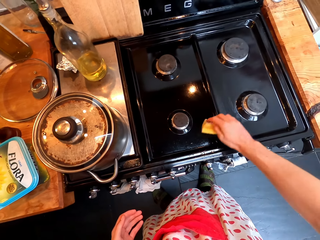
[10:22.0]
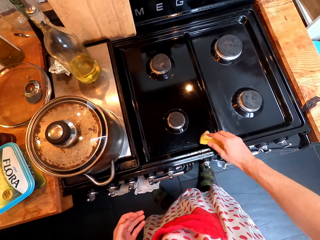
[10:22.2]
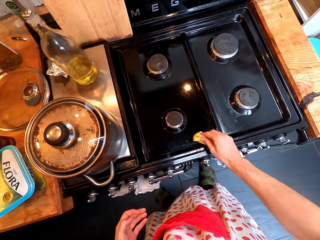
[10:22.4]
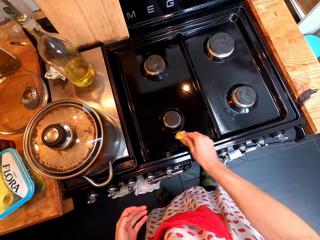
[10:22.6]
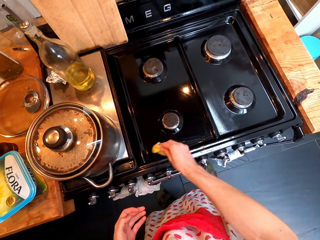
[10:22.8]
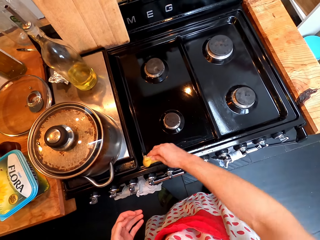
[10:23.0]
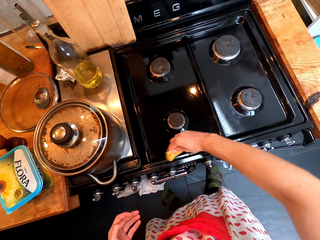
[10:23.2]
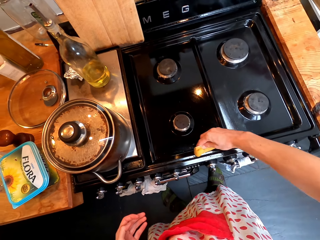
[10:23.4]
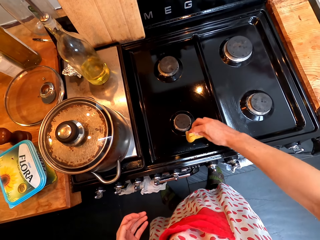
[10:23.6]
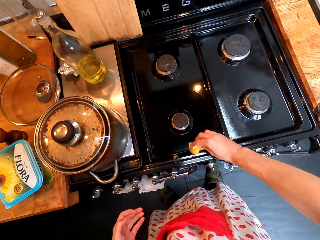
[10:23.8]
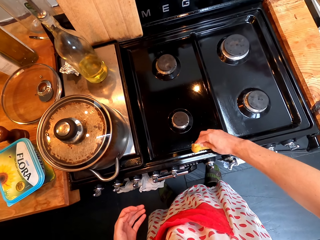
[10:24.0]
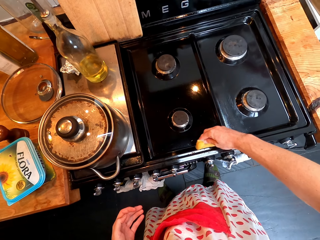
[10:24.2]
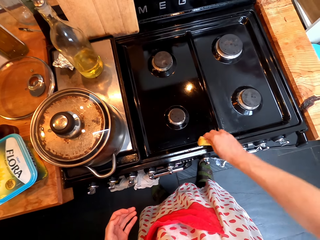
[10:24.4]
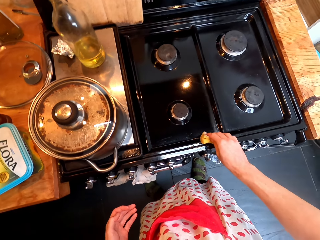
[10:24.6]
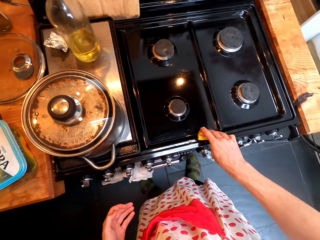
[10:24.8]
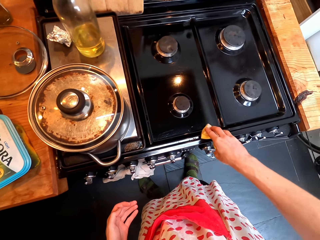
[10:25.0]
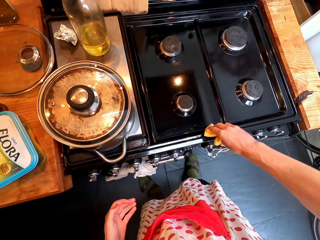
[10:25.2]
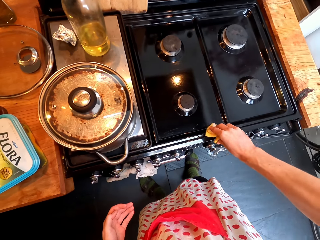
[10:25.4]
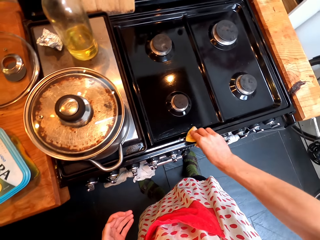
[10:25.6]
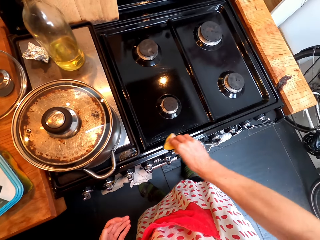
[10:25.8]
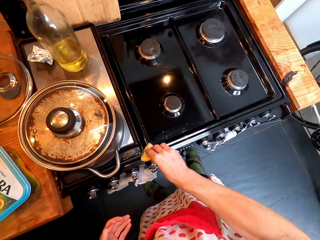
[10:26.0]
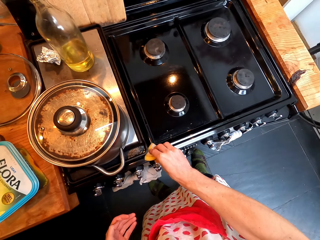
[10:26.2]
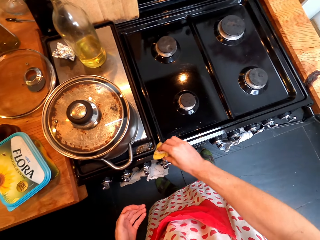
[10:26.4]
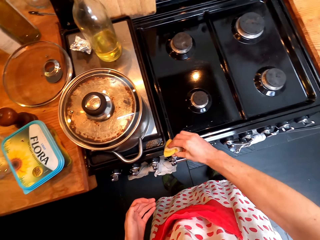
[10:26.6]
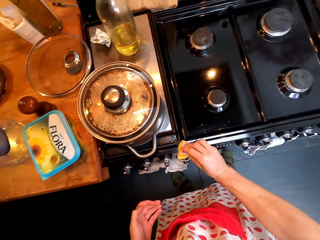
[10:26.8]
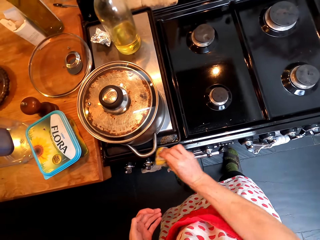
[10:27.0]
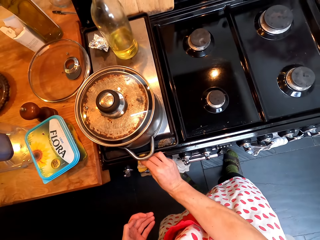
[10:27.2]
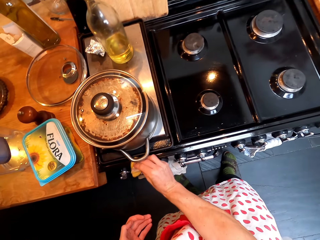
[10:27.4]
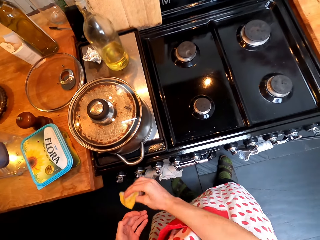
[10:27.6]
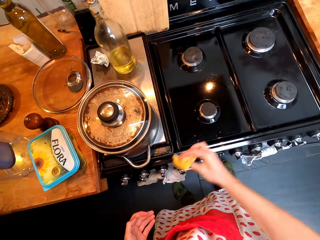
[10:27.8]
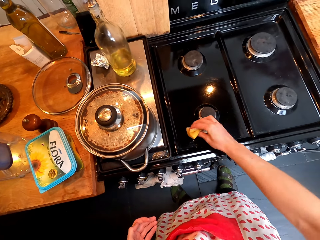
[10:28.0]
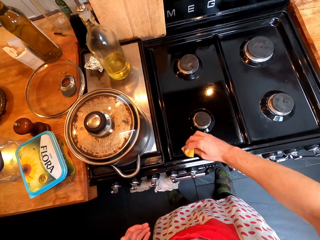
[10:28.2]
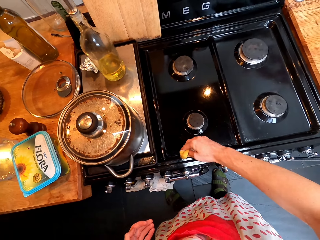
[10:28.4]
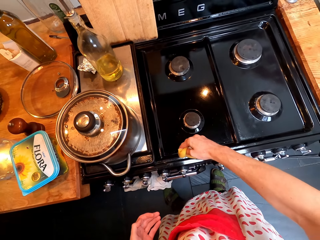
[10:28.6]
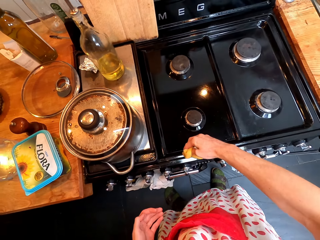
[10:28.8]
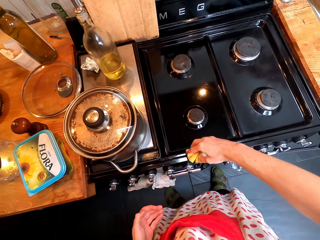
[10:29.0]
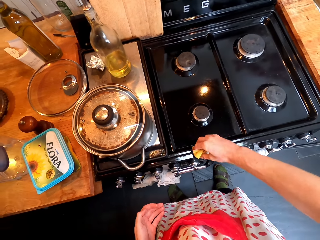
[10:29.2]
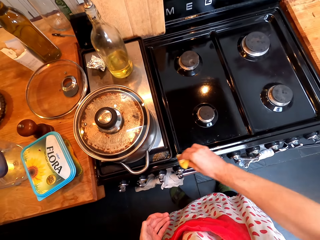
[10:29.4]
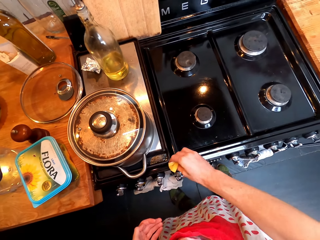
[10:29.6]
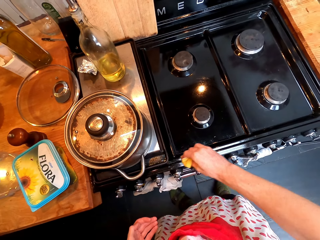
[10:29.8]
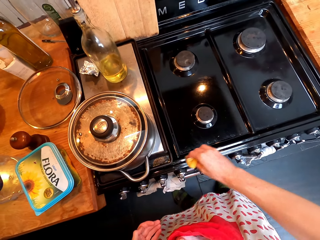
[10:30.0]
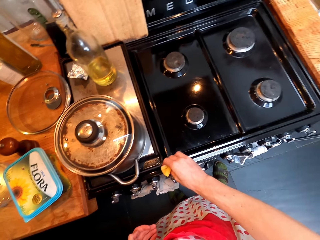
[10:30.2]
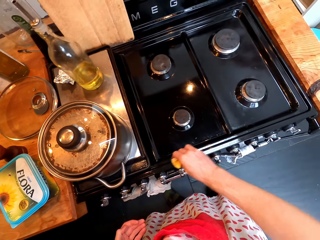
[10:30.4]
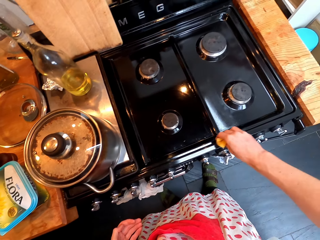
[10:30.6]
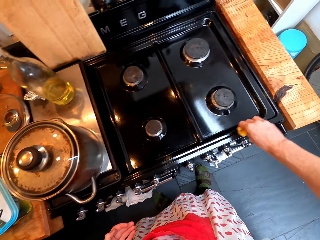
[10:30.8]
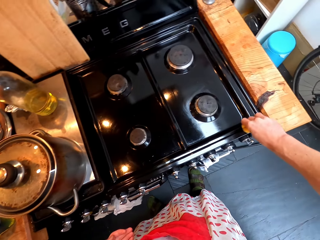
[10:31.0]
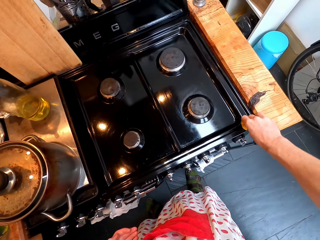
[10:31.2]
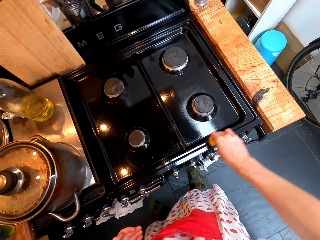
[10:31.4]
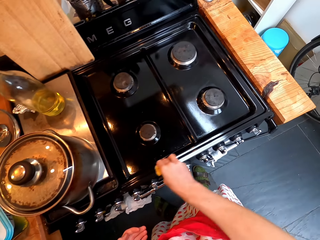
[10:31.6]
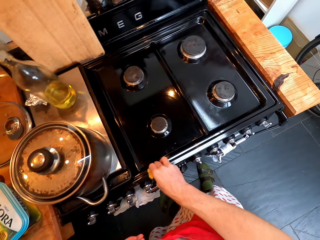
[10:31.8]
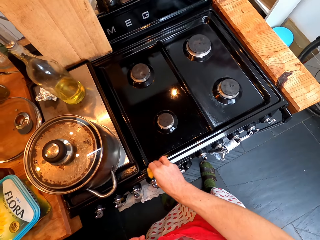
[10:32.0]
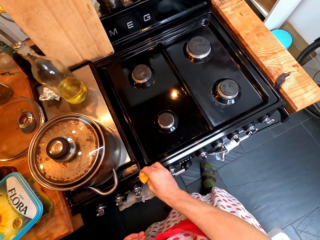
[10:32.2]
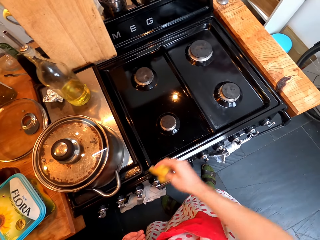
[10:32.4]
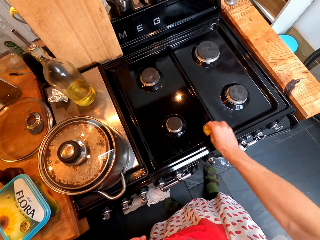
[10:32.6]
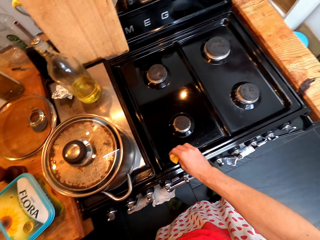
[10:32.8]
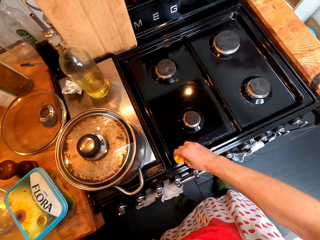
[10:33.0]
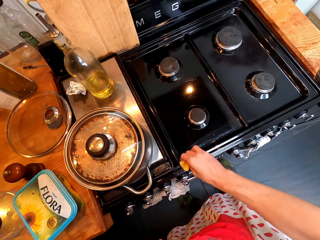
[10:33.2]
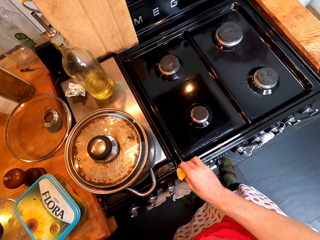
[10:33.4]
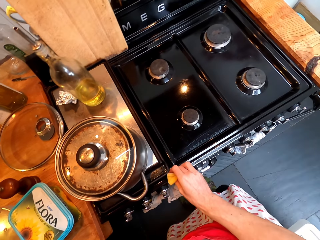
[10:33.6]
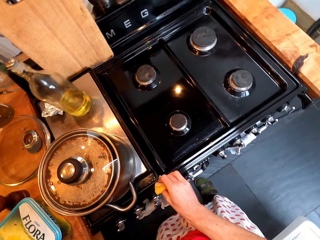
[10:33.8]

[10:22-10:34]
The camera wearer cleans an electric cooker.

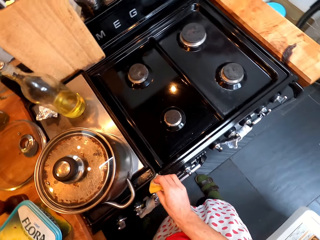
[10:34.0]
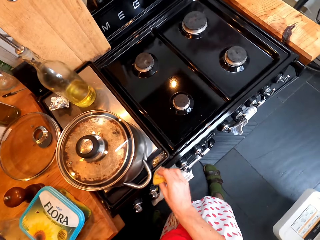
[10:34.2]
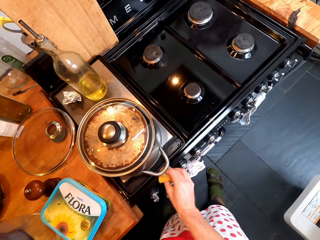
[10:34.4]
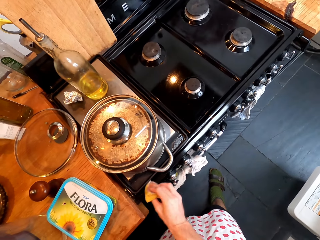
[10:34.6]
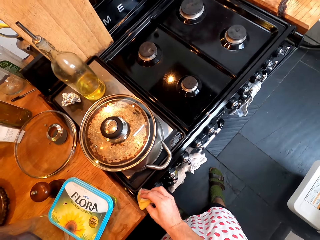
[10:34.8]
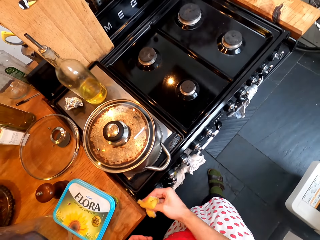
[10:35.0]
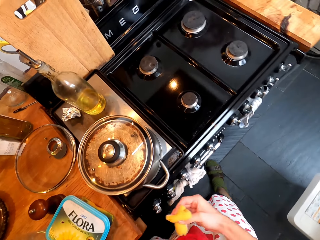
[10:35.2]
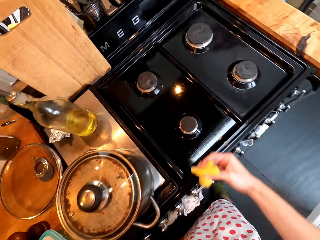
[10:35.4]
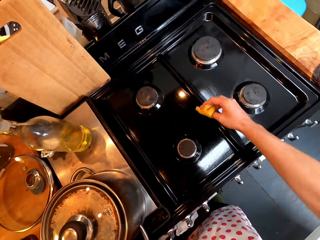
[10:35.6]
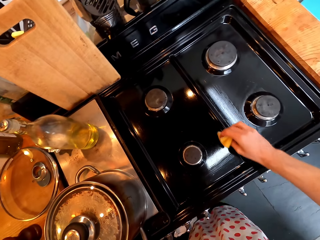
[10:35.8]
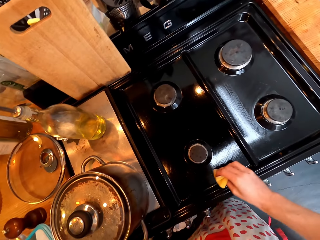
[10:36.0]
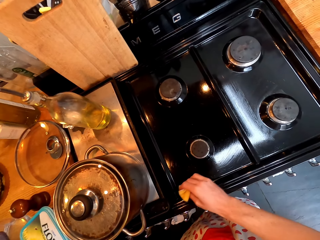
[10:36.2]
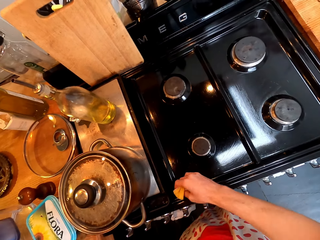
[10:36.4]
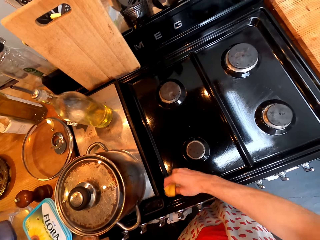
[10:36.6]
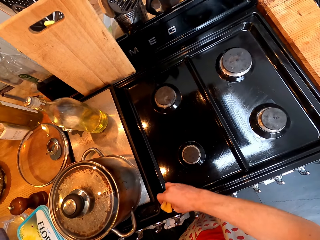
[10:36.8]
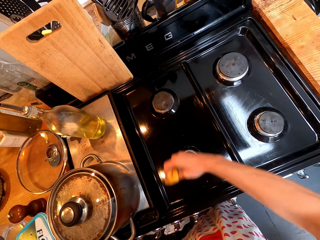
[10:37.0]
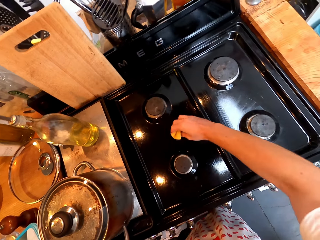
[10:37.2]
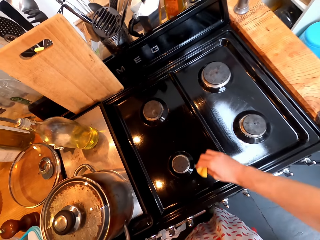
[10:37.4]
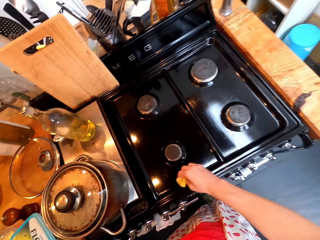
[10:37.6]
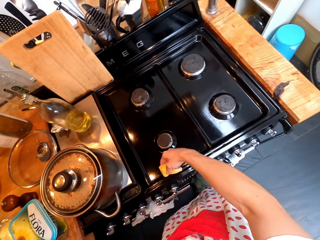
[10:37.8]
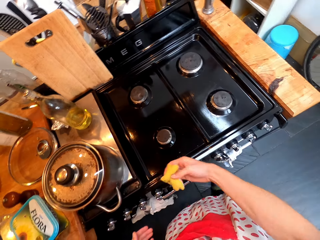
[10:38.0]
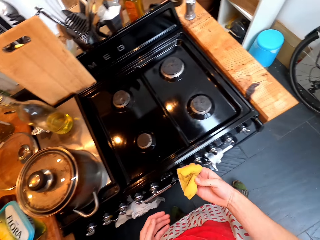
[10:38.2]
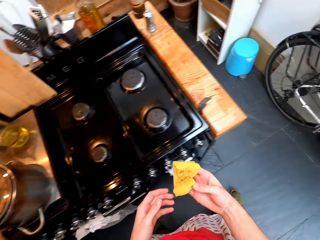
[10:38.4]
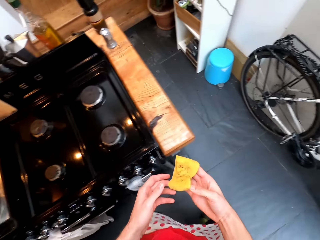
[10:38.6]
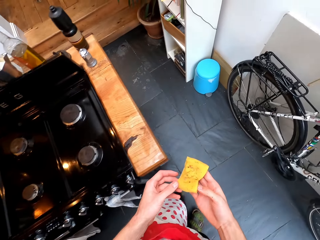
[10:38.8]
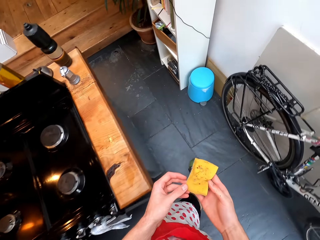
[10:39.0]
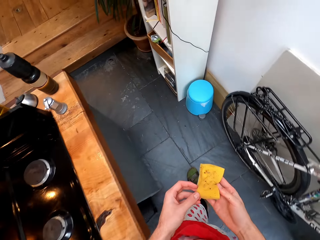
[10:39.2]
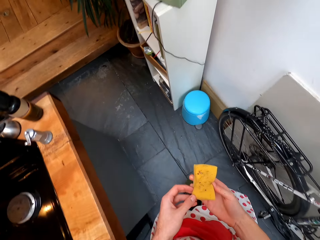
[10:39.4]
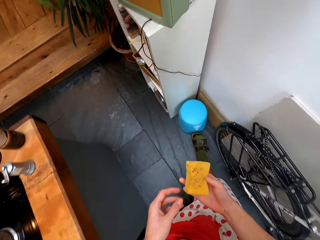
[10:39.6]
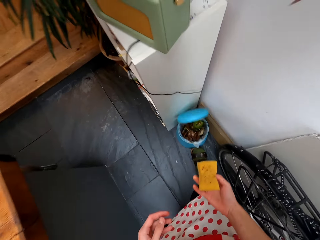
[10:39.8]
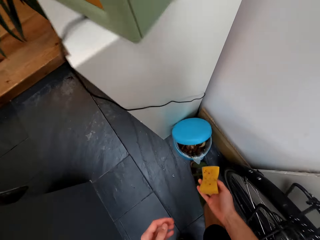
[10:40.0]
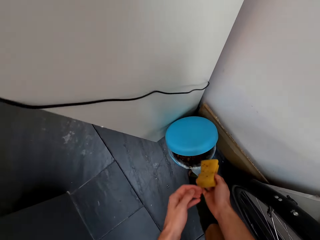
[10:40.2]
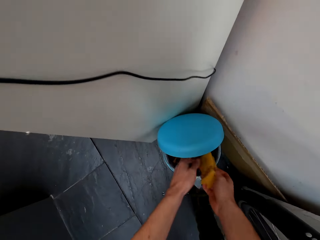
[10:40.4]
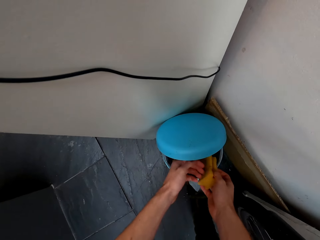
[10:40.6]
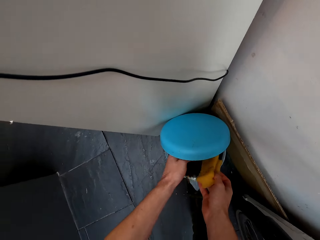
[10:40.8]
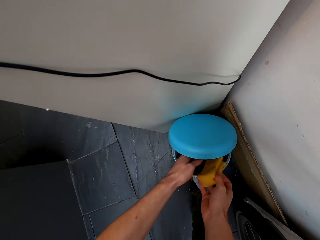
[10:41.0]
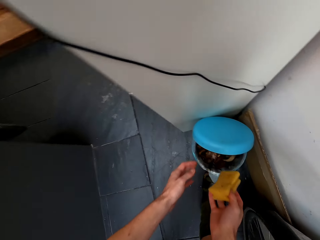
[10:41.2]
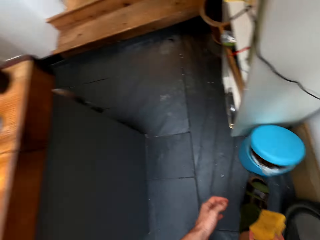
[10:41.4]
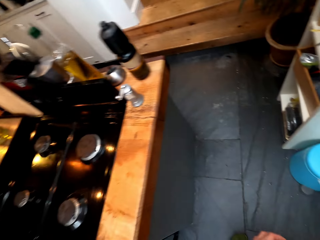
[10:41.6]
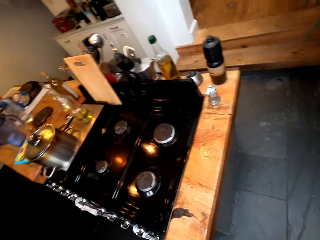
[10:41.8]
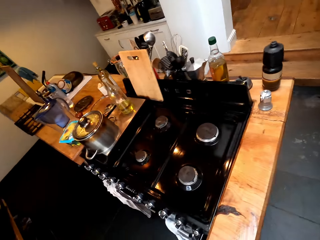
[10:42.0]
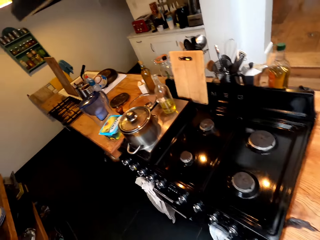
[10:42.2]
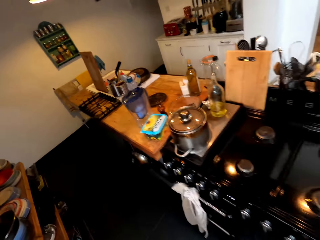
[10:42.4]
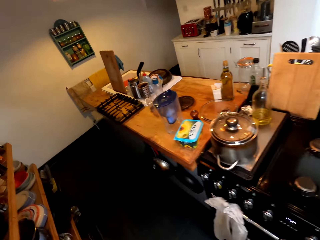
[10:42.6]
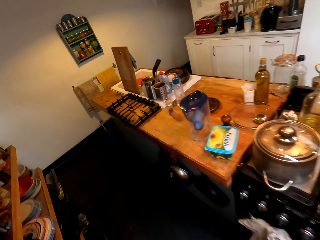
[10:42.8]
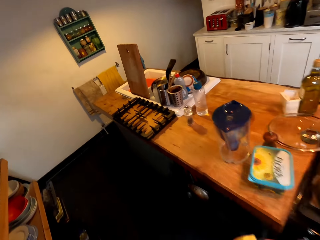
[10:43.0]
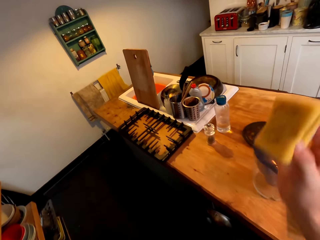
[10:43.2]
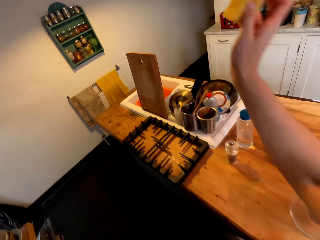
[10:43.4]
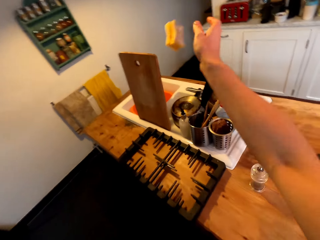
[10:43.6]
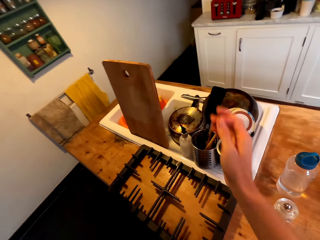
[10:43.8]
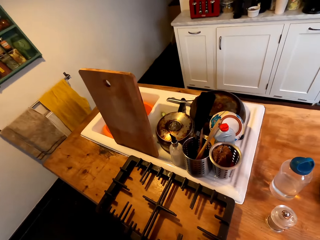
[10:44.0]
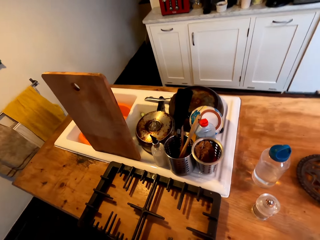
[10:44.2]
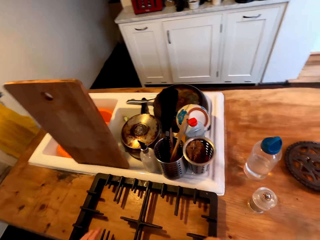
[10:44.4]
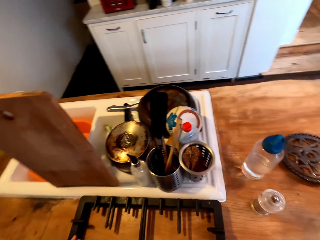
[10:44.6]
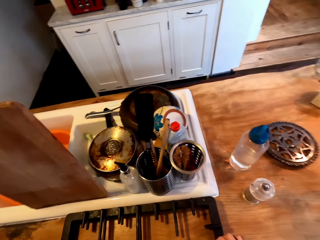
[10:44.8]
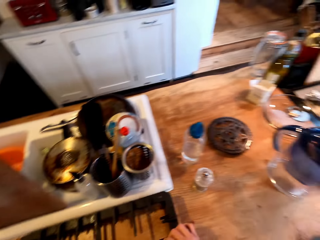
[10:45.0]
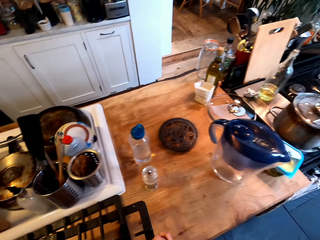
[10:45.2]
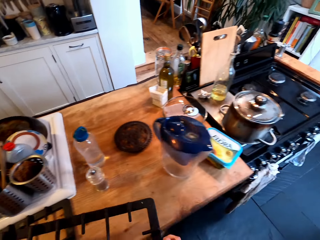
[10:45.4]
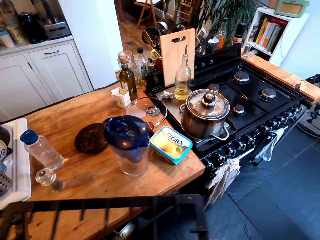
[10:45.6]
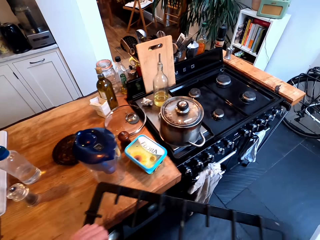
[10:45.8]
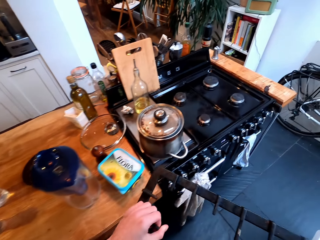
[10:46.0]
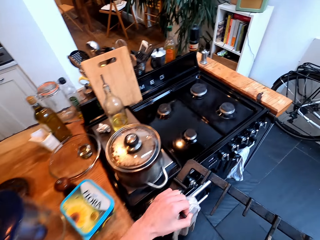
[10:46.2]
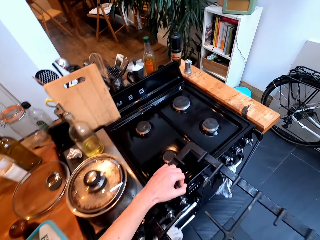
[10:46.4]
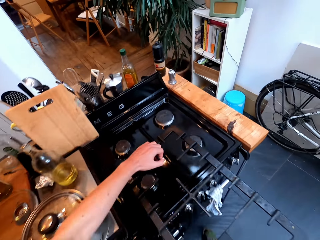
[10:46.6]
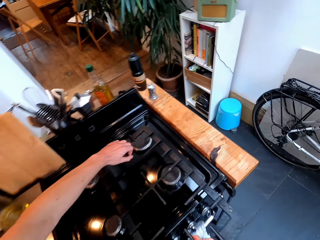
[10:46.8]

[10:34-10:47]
The camera wearer picks dust from the electric cooker. They walk on the floor. They open the dustbin and put the dust inside the dustbin. They walk on the floor. They close the dustbin. They throw a sponge in the sink. They pick up the gas cooktop module on the countertop. They walk on the floor.
